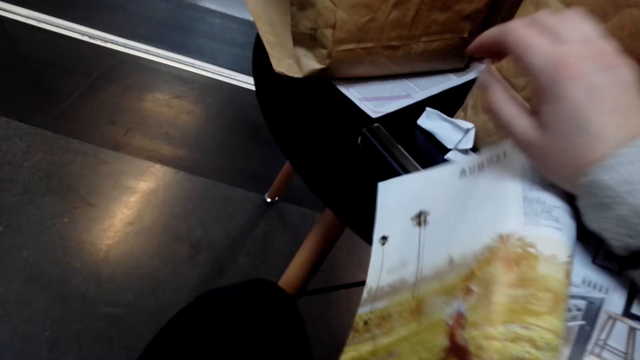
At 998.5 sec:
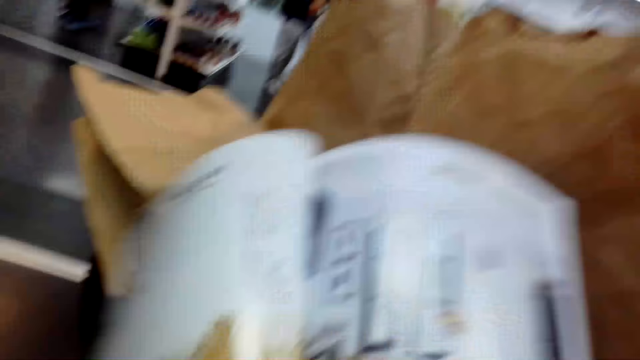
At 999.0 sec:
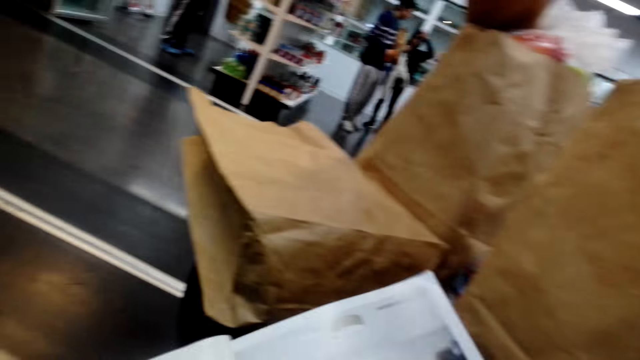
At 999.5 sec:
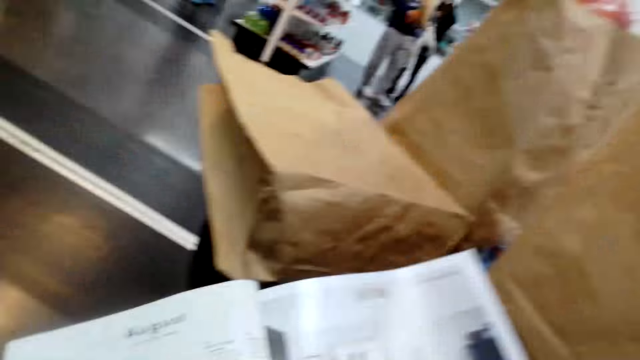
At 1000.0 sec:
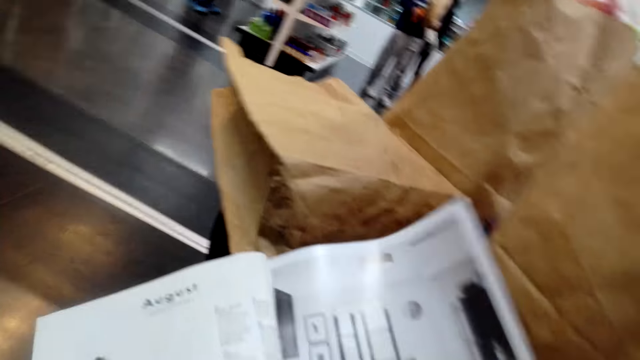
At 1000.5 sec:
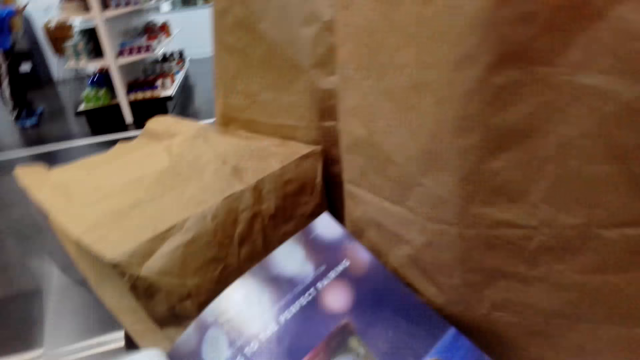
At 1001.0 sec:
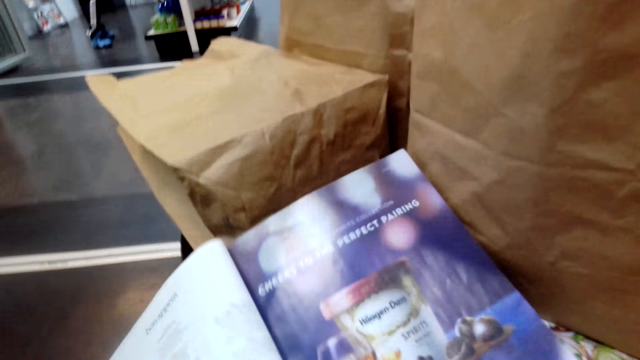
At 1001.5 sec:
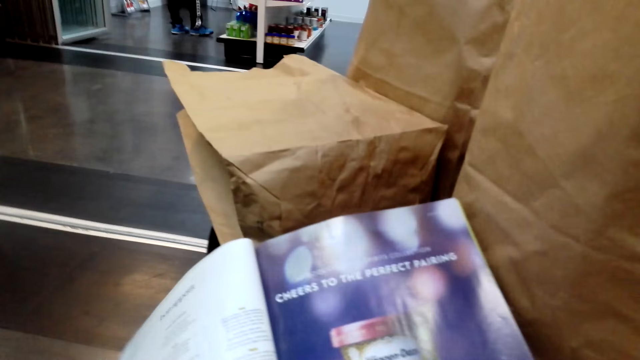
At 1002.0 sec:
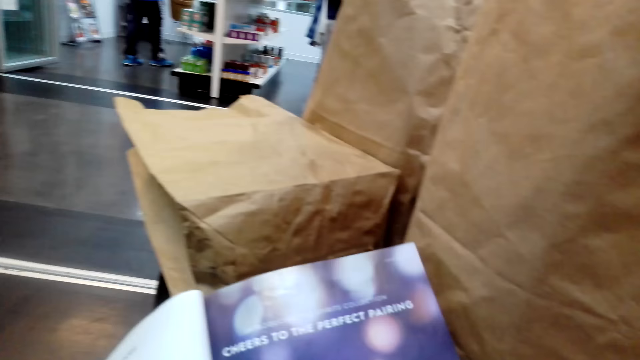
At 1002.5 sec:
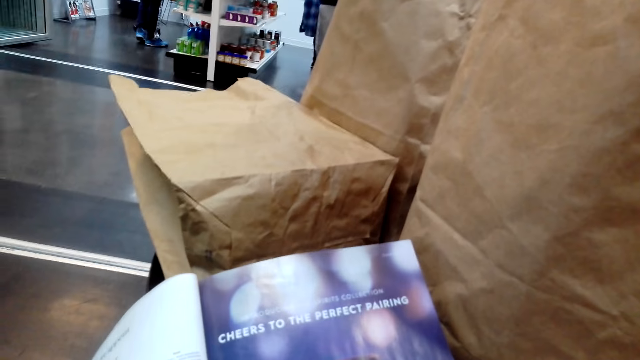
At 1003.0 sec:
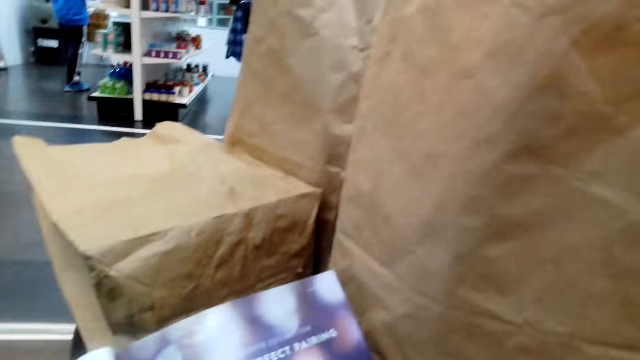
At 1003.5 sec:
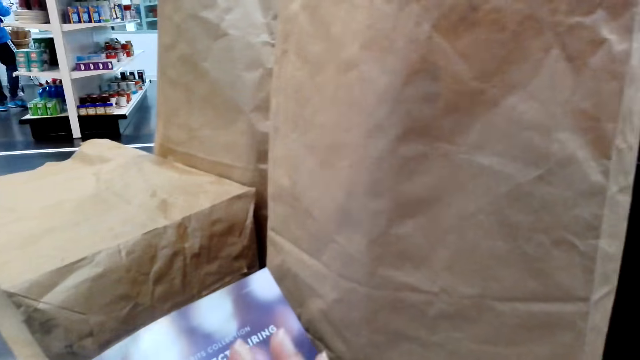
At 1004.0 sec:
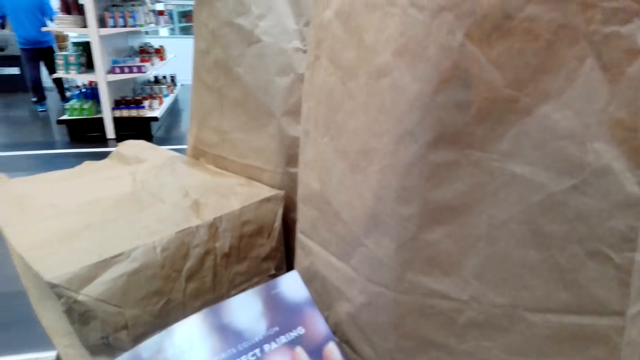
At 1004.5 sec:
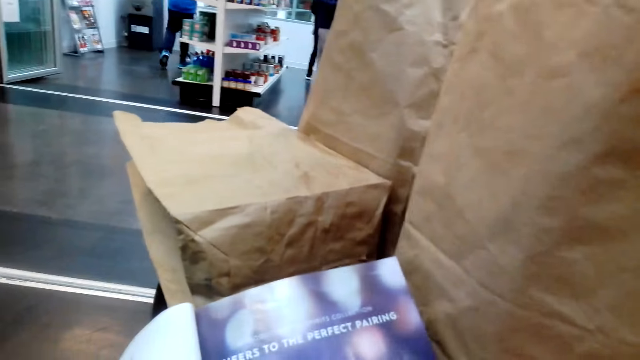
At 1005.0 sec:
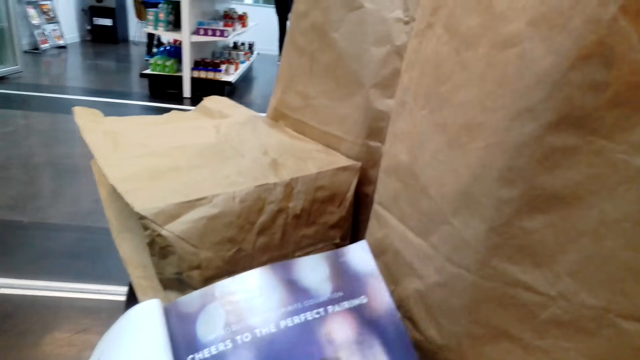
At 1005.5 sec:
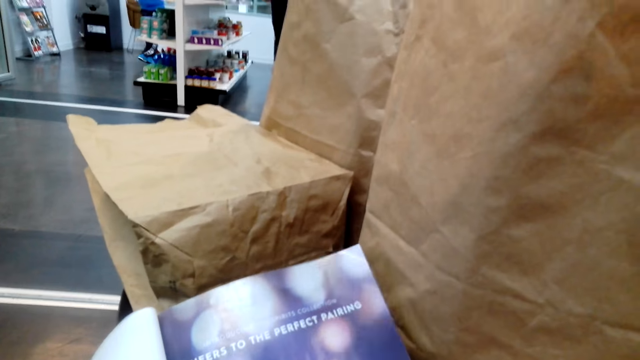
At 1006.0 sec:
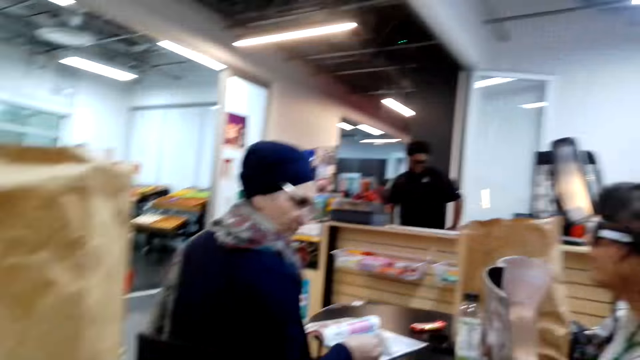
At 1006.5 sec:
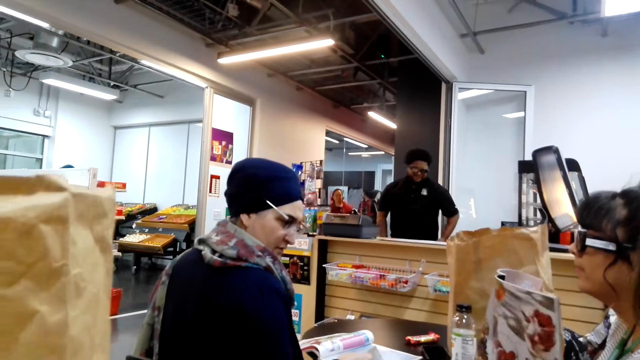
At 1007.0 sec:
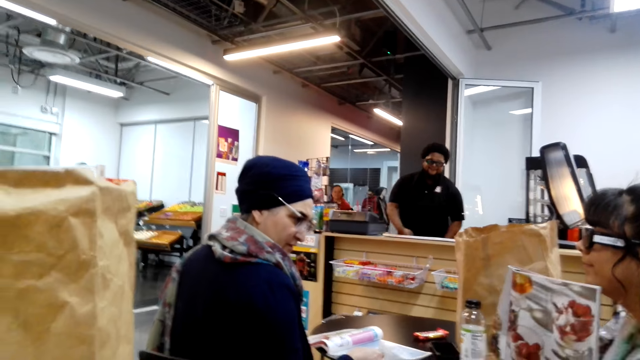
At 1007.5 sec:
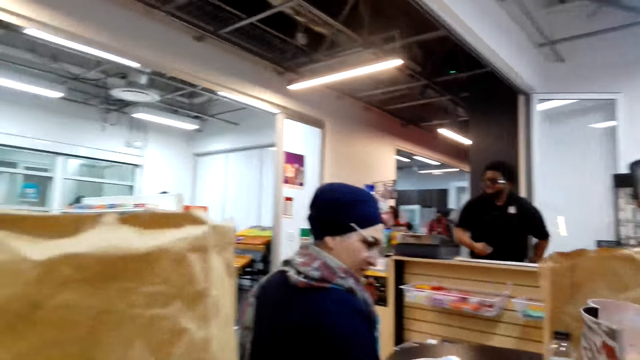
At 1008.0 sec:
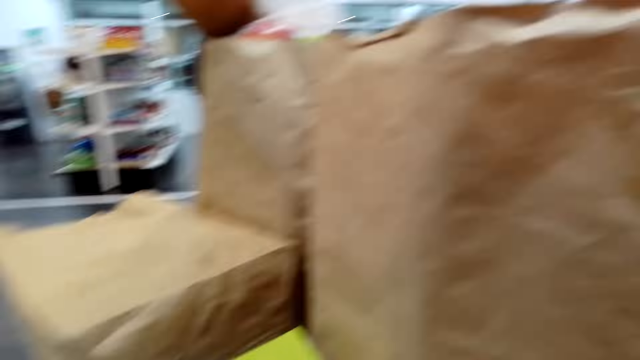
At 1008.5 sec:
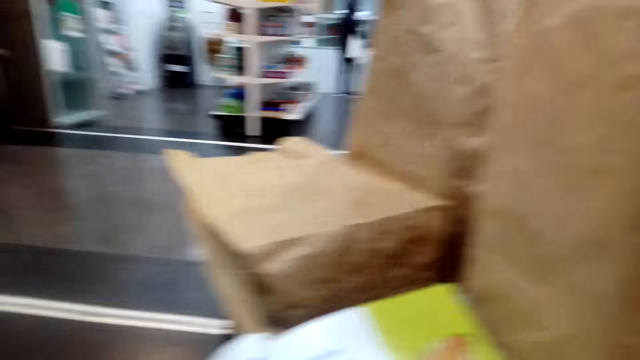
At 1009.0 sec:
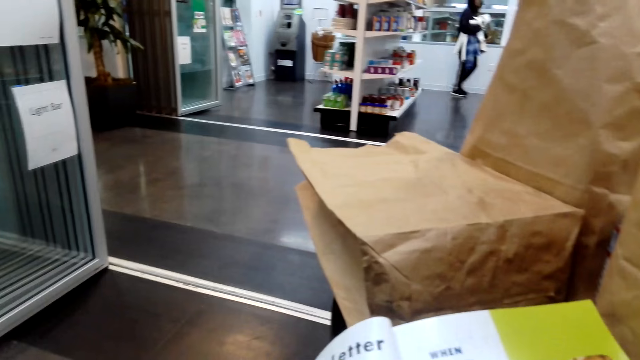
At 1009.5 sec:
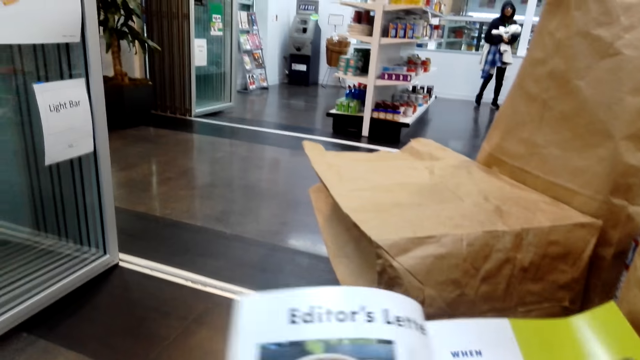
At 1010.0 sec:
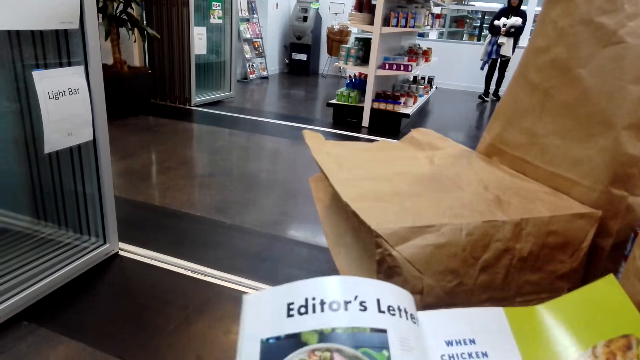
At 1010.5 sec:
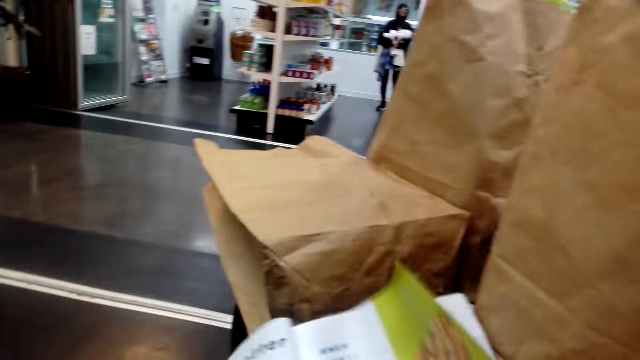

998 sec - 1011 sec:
The camera wearer holds the pamphlet. They turn into the next page. They look around. They look on the counter. They flip through a magazine.

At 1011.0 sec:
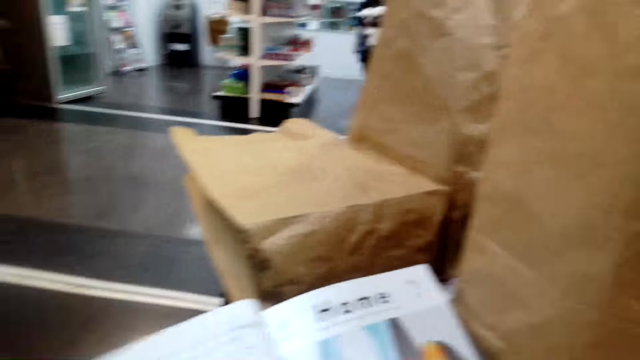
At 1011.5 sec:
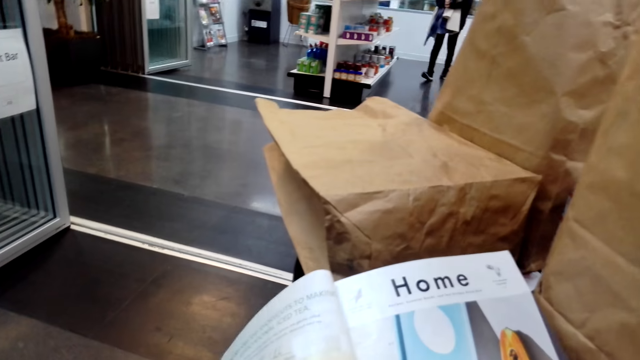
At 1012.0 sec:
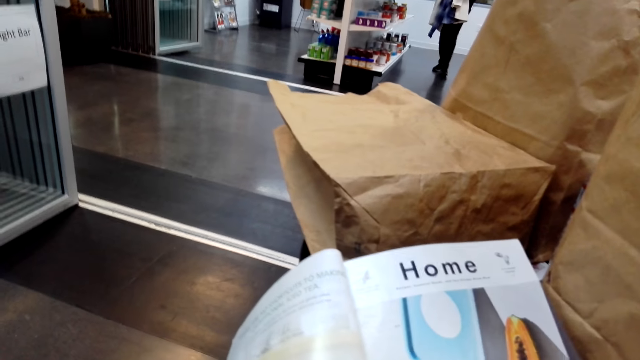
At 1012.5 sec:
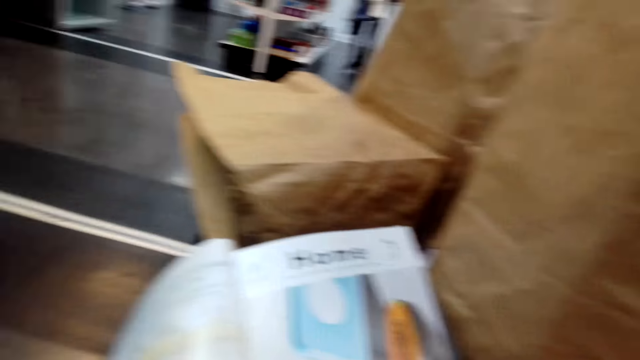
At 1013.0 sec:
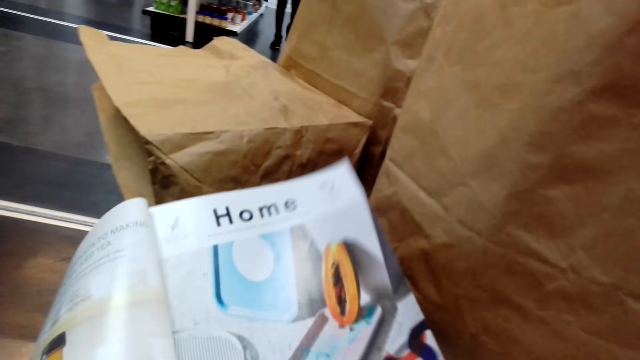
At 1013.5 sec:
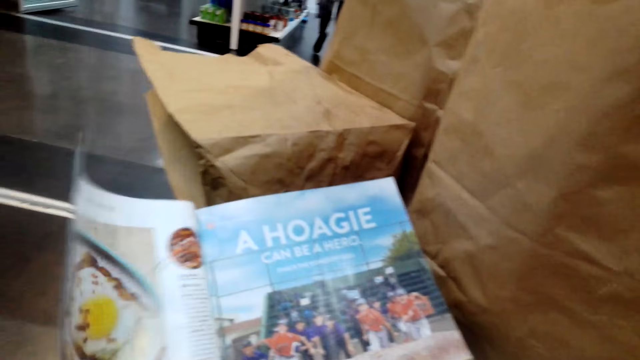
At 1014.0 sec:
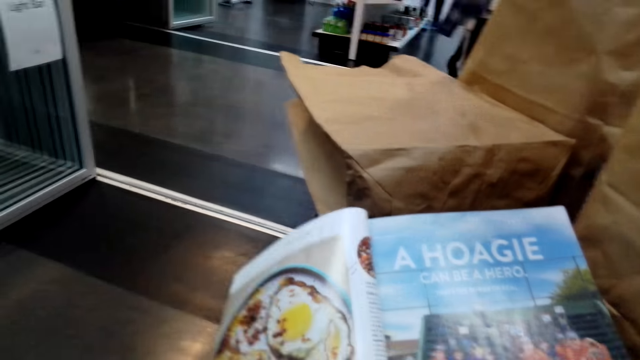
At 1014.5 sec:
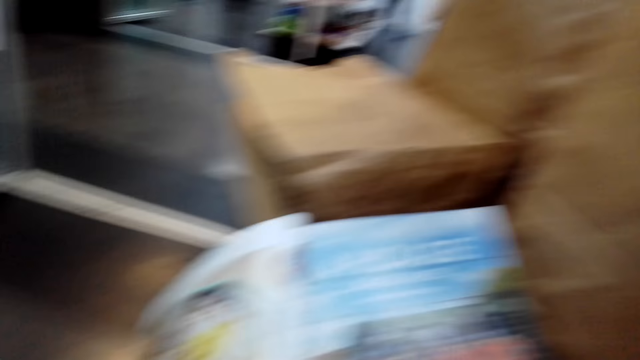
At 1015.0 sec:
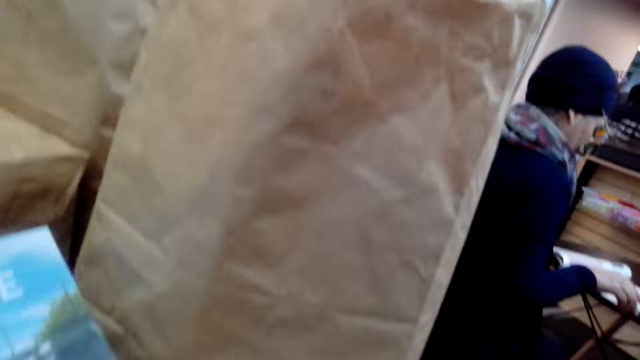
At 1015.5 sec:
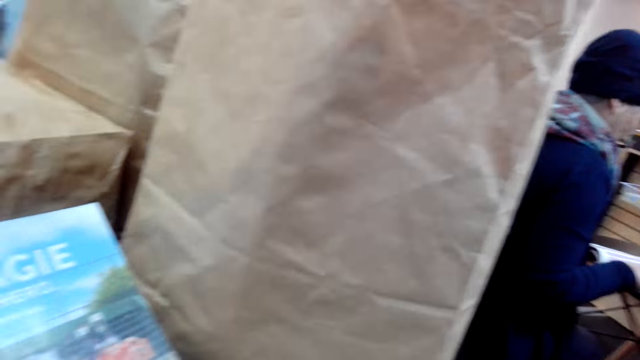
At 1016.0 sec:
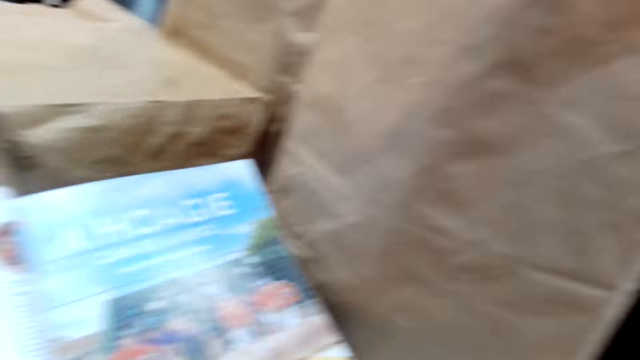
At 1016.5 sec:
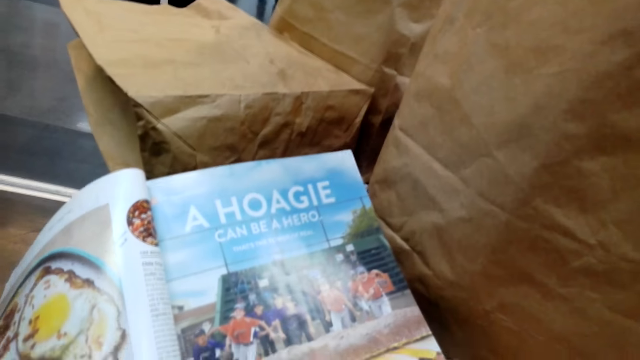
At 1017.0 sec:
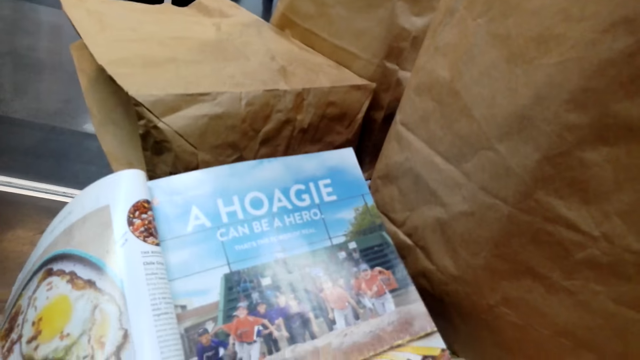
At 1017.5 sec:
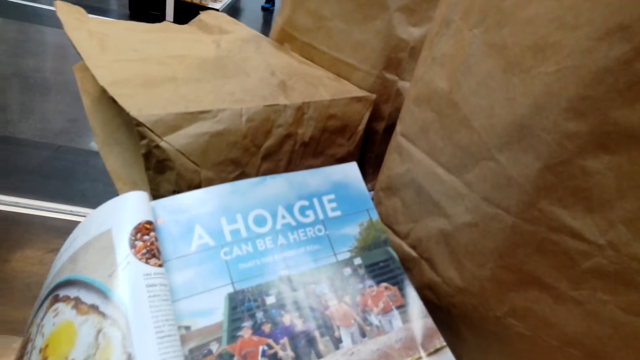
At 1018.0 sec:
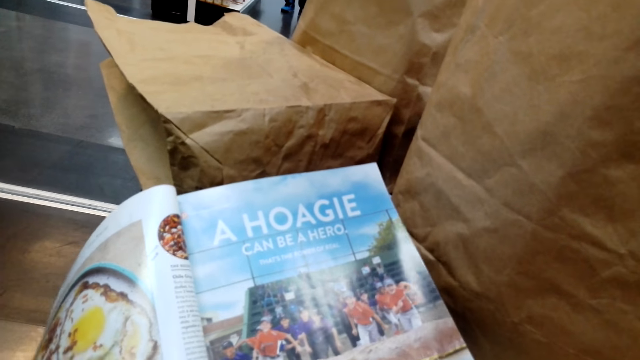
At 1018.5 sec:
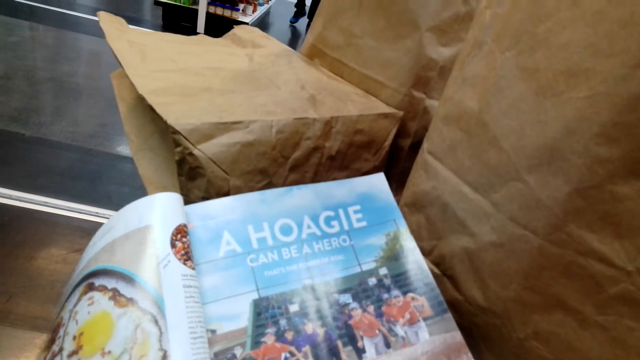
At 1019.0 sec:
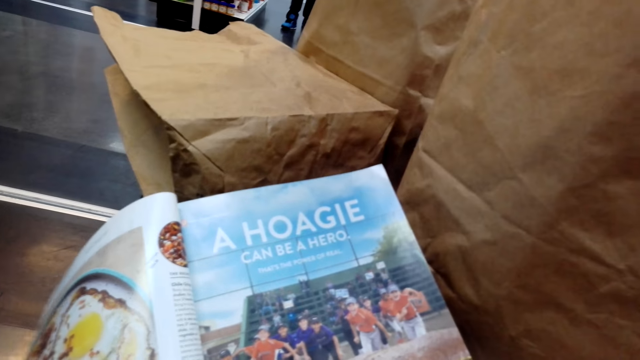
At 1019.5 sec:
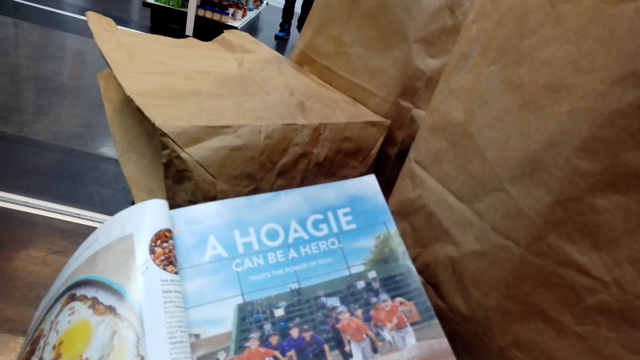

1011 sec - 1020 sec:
The camera wearer holds the pamphlet. They turn into the next page. They look on the pictures.
